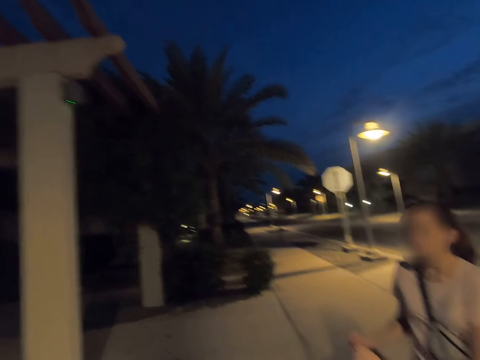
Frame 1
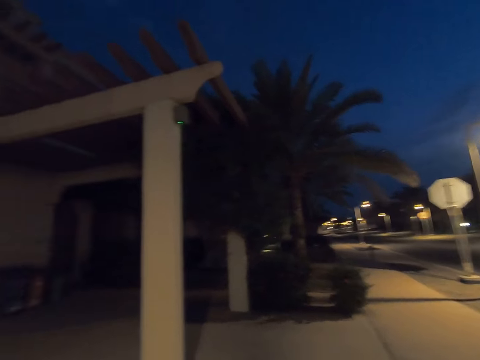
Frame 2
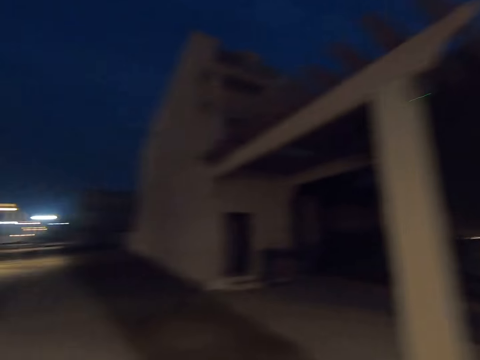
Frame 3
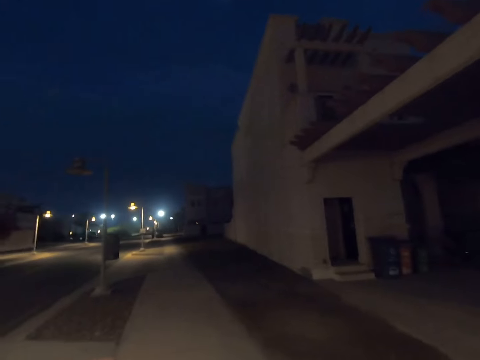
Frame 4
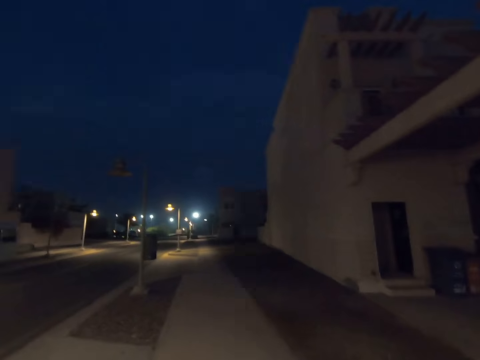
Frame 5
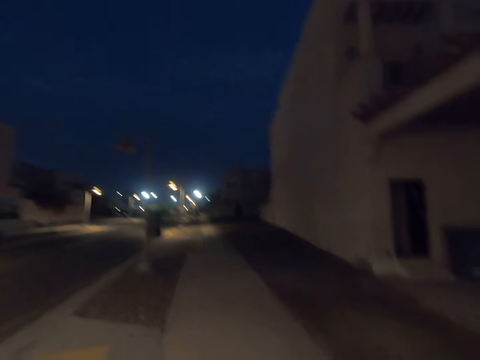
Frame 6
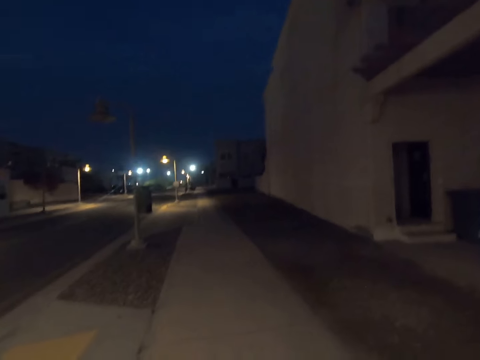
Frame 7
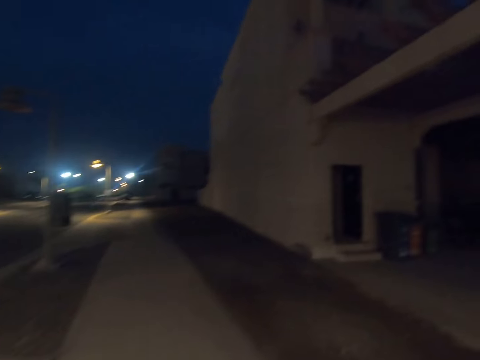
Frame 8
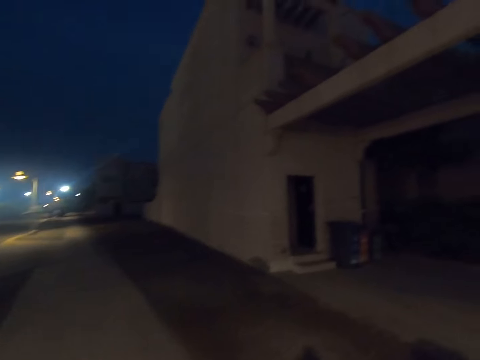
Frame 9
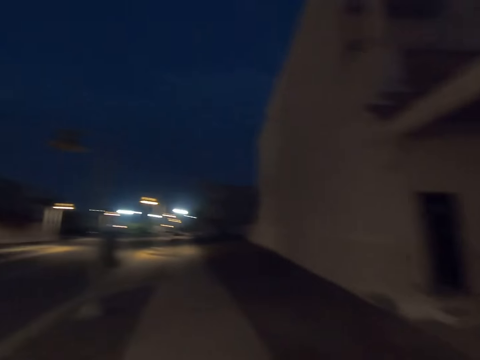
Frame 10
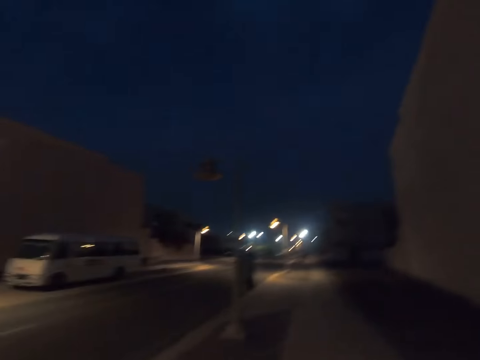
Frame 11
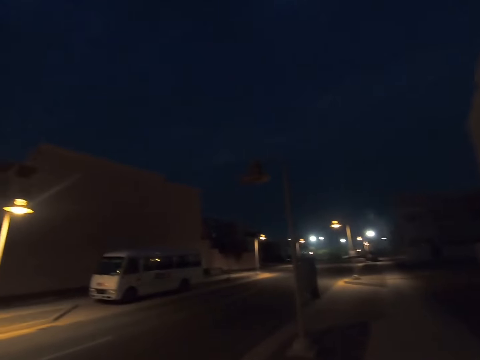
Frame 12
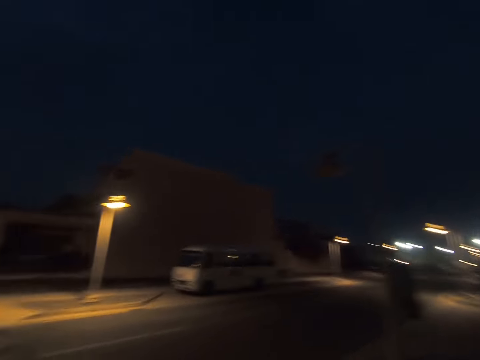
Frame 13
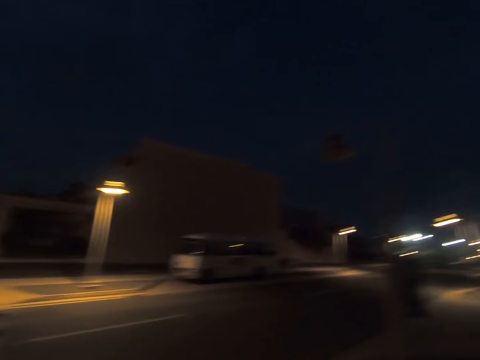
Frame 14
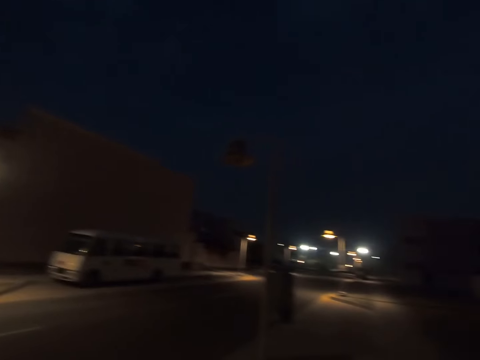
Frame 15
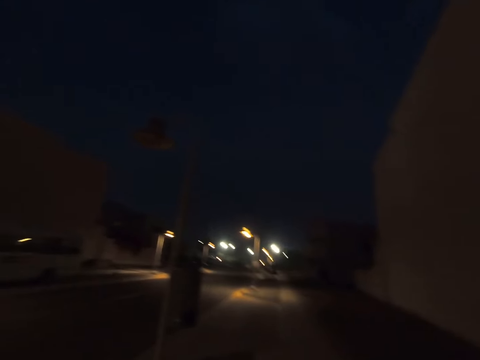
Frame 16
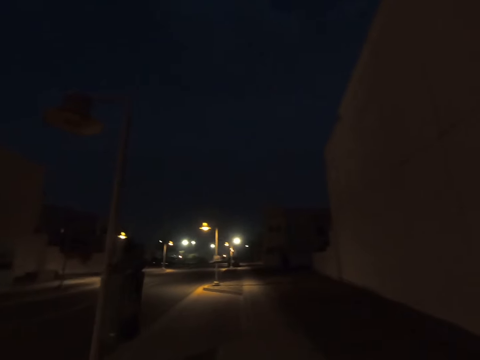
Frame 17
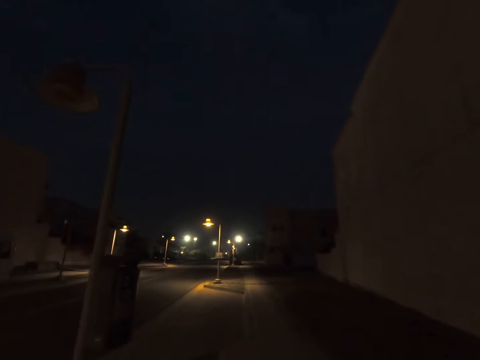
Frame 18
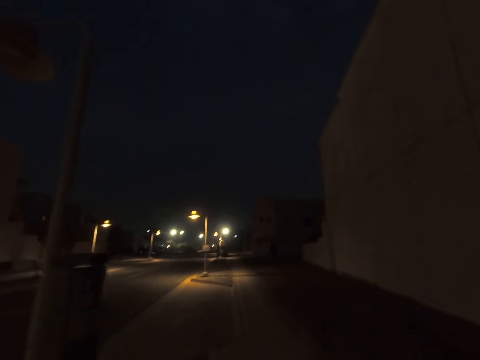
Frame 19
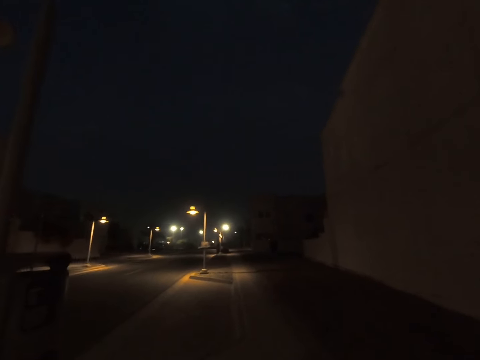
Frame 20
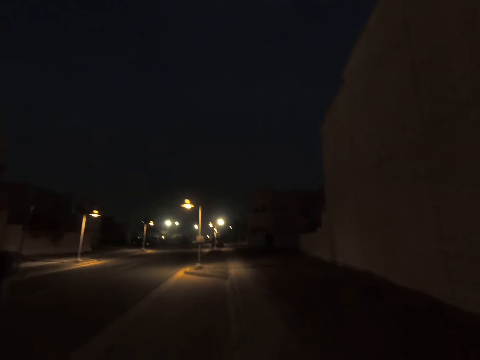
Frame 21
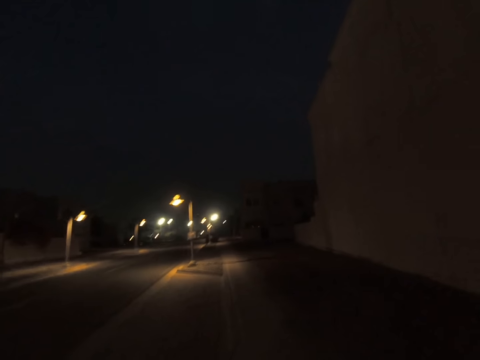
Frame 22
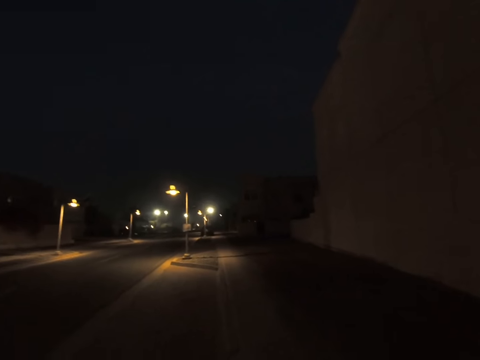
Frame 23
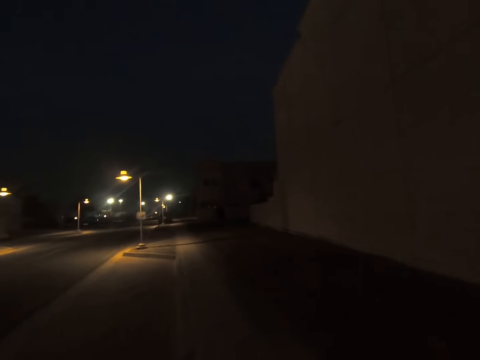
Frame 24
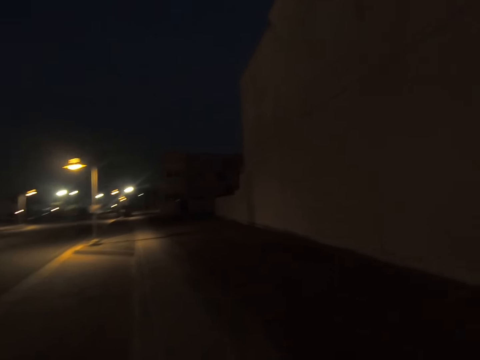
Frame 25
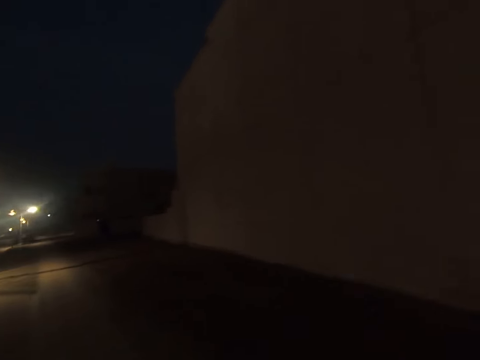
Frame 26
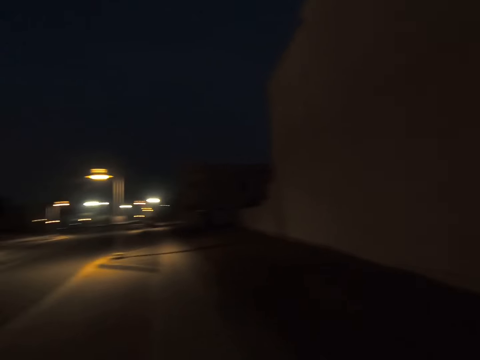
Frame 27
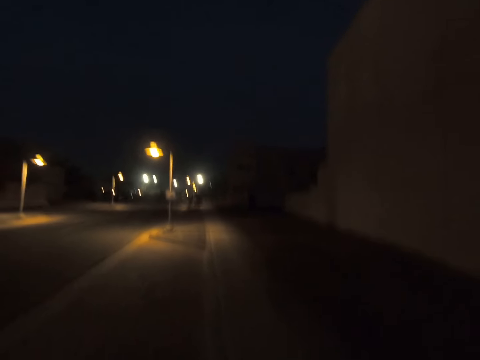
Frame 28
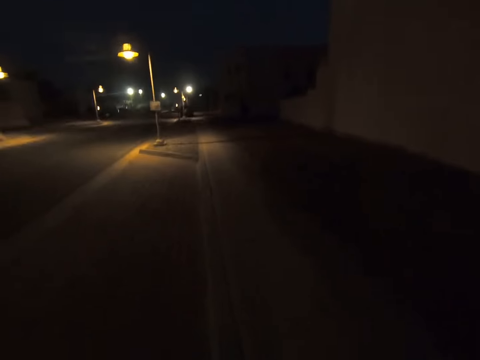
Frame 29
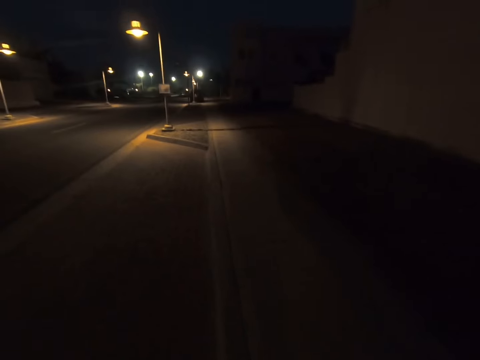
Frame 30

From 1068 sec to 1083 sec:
The camera wearer walks on the sidewalk. They look around and walk on the sidewalk. They walk on the sidewalk again.

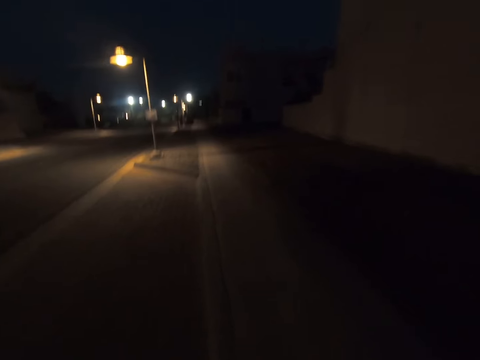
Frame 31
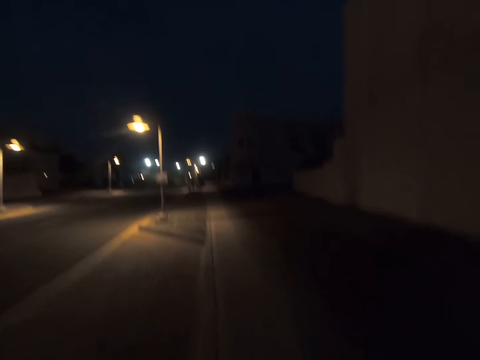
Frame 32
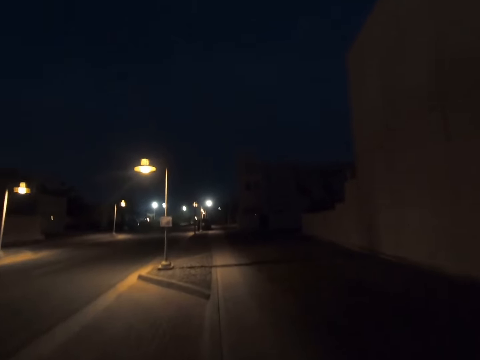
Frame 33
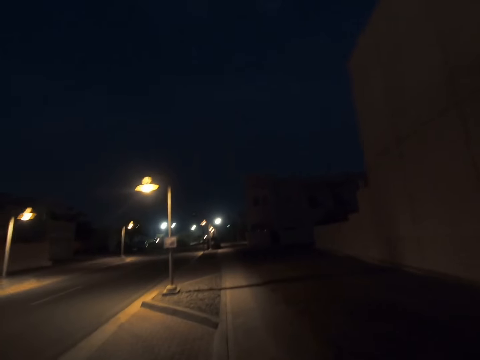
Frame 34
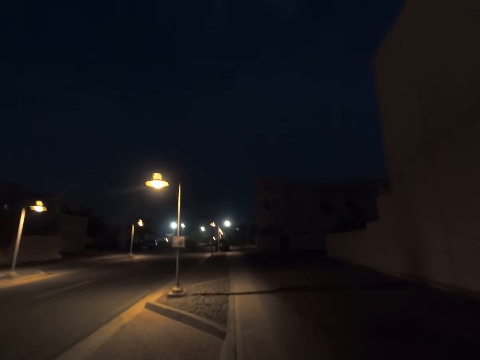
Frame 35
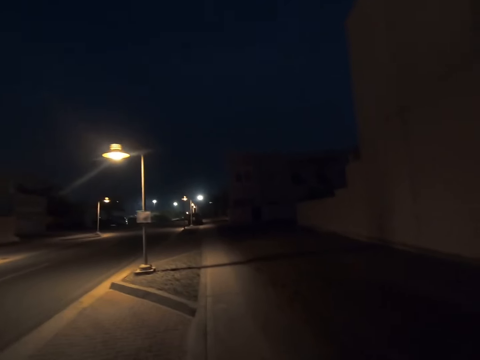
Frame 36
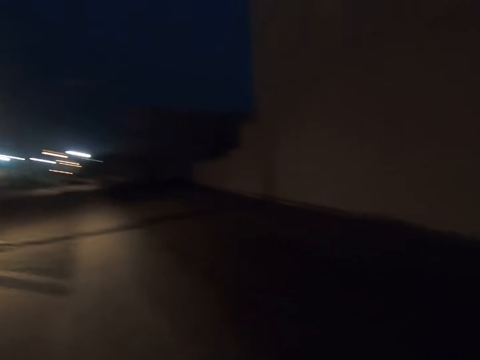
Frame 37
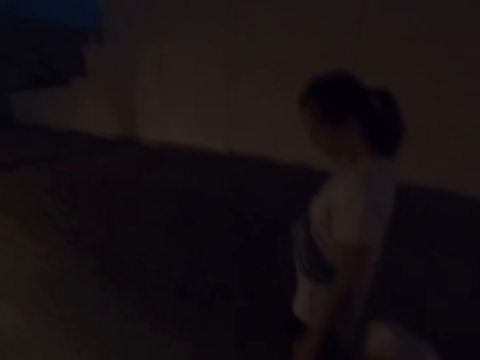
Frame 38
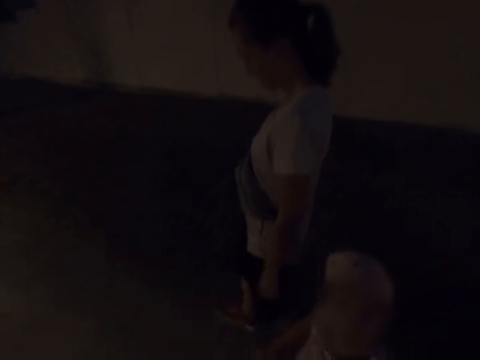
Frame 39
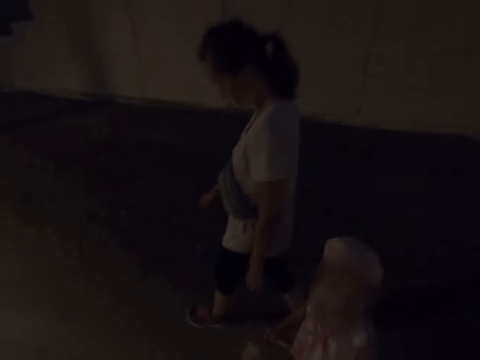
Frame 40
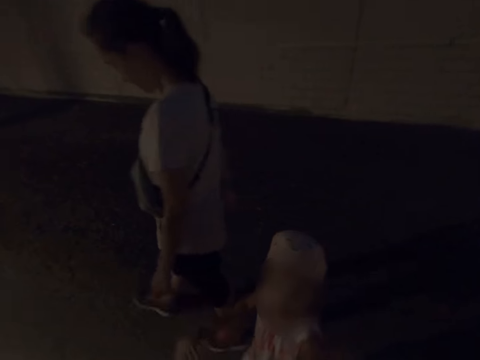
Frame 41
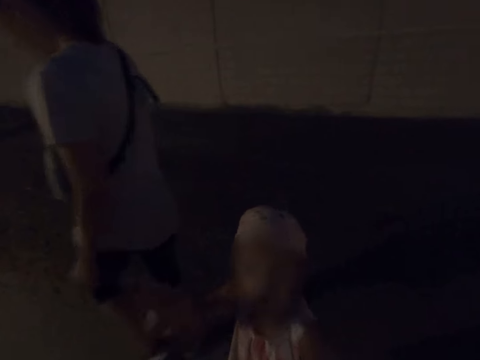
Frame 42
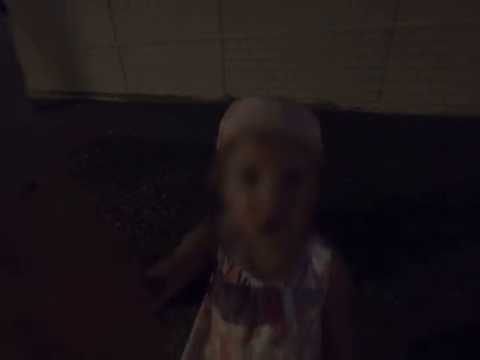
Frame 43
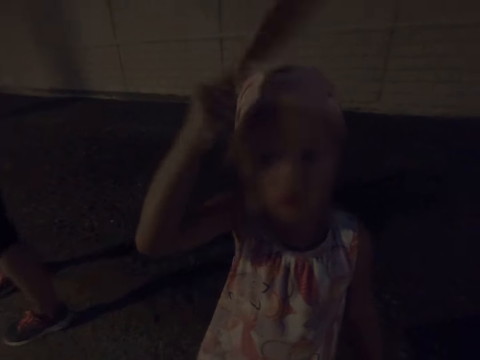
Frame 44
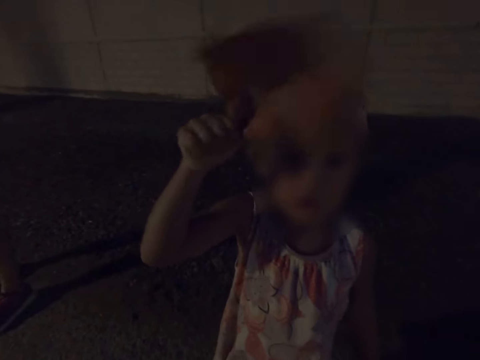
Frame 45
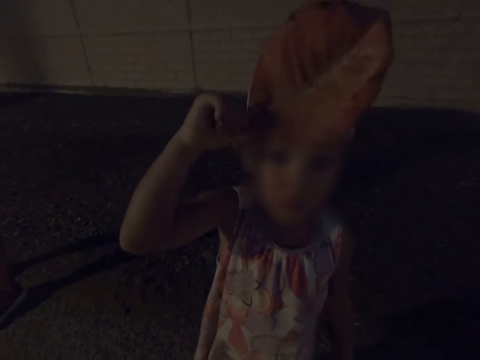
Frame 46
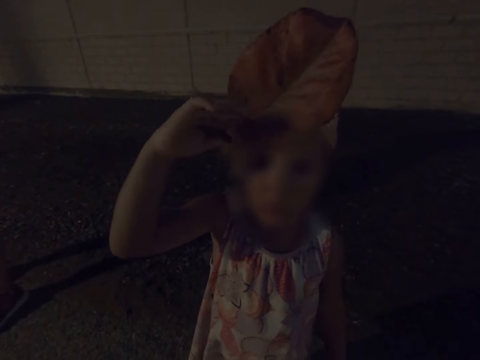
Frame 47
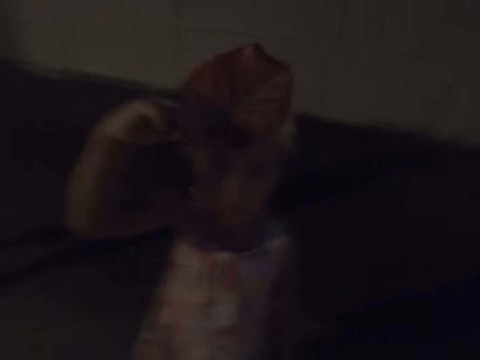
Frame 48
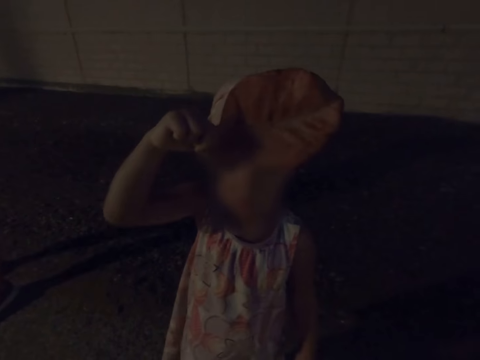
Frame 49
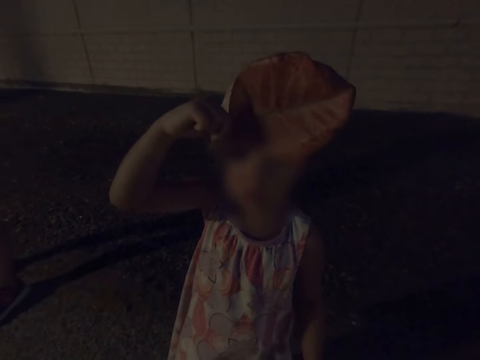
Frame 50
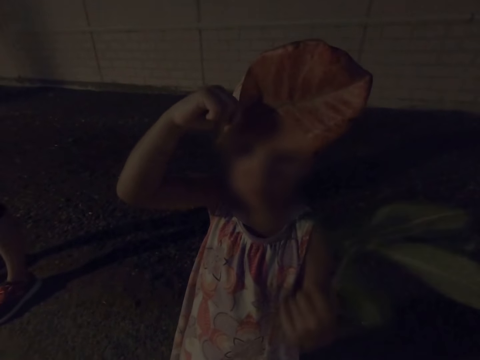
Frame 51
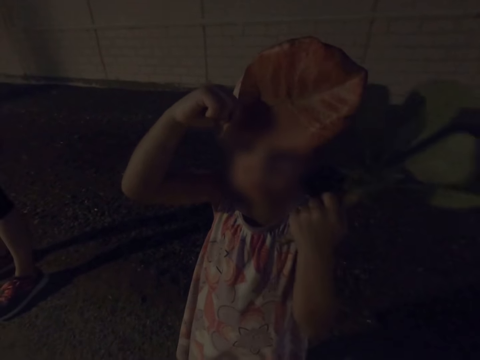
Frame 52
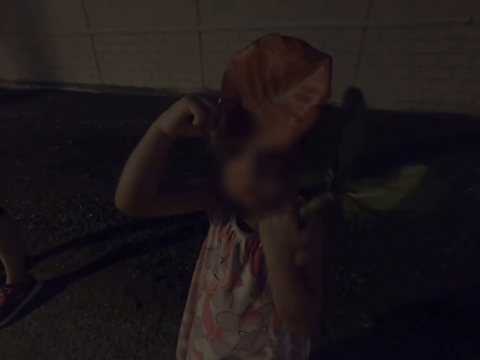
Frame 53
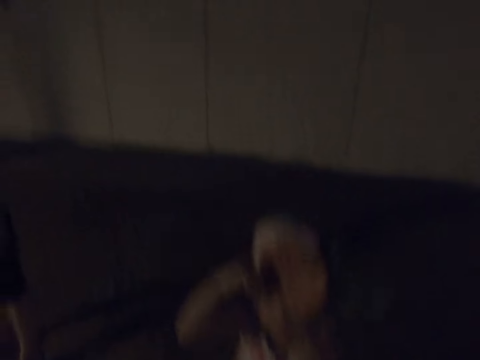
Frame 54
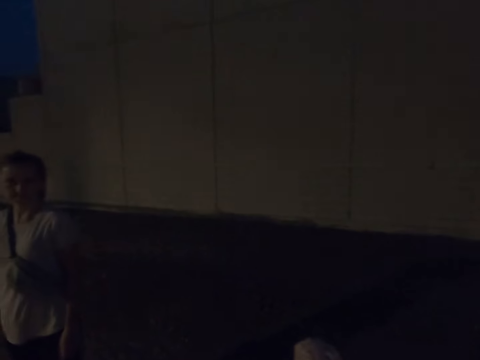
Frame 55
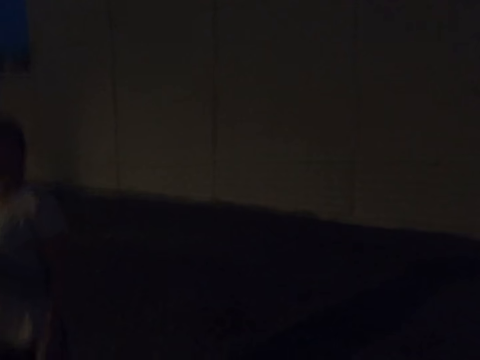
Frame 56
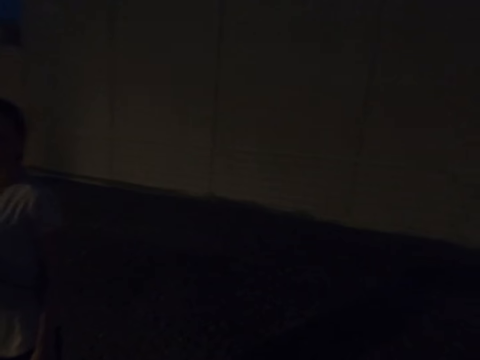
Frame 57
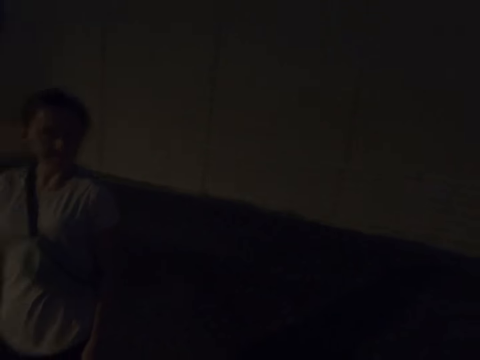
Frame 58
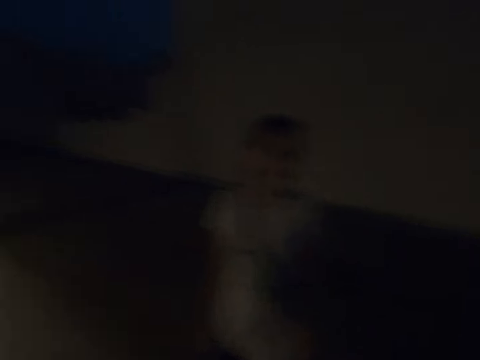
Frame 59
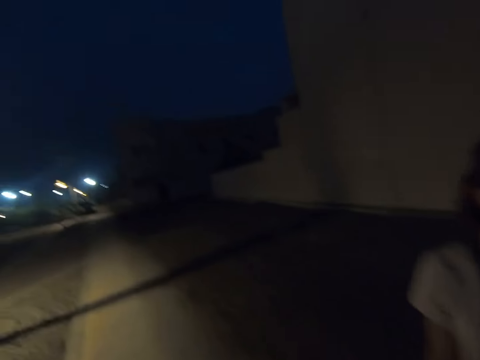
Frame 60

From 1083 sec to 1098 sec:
The camera wearer walks with a woman and a child on the sidewalk. They gaze at the woman and the child. The child holds leaves. The camera wearer dialogues with the child. The woman walks around. Another woman points at the camera wearer with a leaf. The camera wearer gazes at the first woman. A third woman points at the camera wearer with a leaf.
